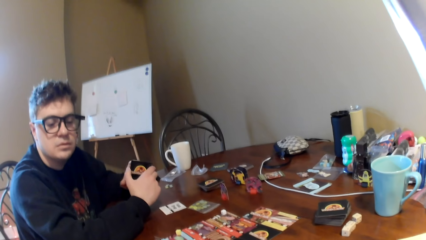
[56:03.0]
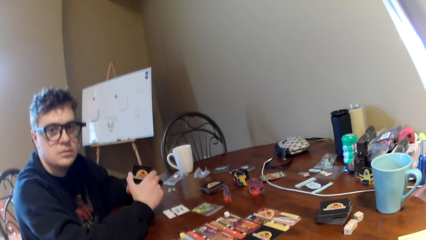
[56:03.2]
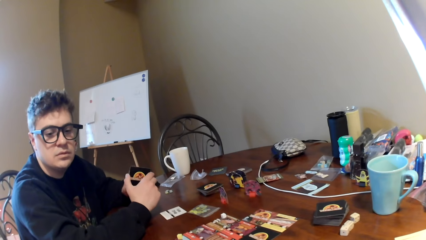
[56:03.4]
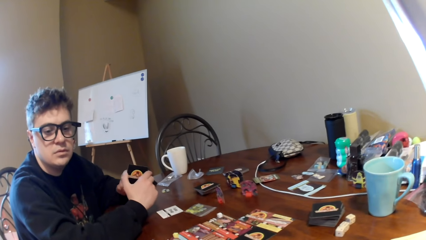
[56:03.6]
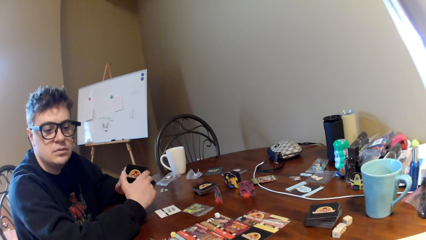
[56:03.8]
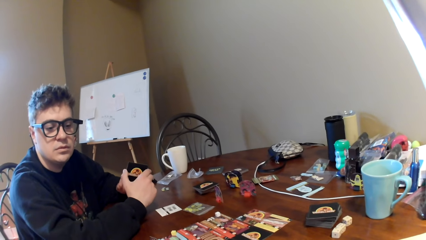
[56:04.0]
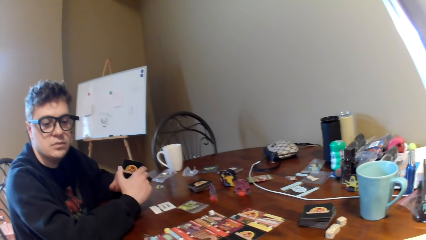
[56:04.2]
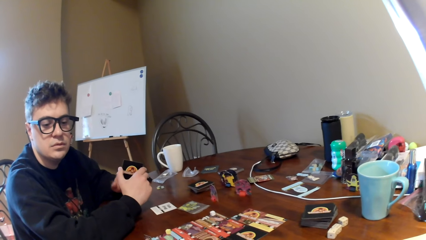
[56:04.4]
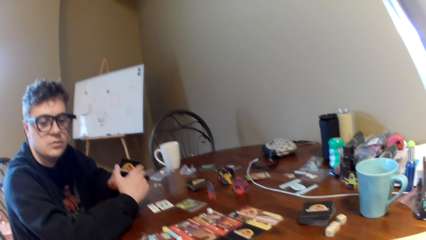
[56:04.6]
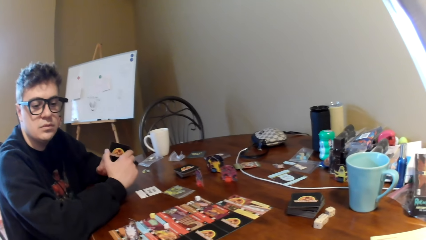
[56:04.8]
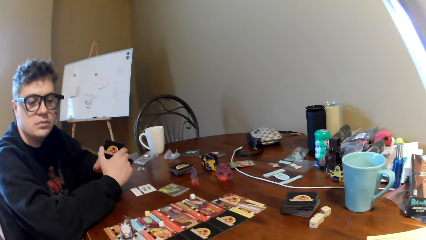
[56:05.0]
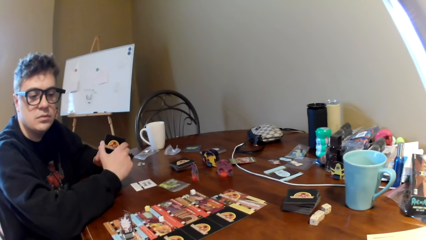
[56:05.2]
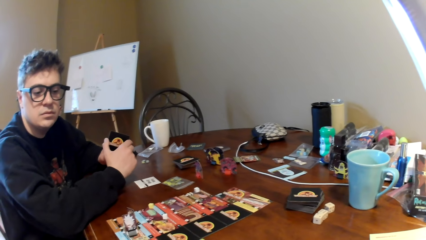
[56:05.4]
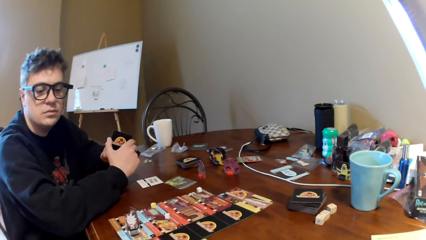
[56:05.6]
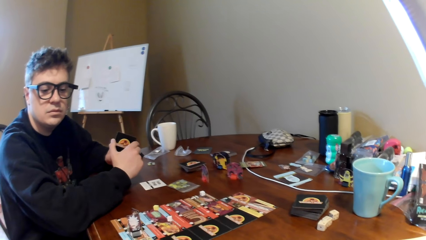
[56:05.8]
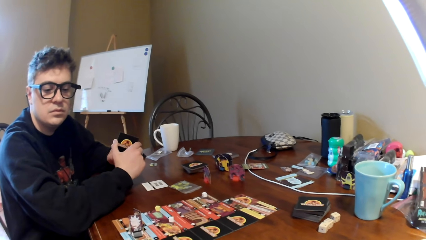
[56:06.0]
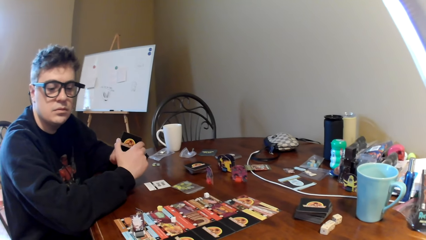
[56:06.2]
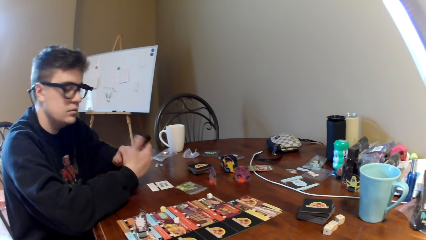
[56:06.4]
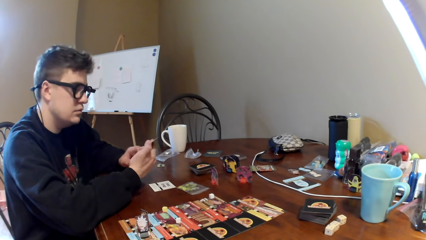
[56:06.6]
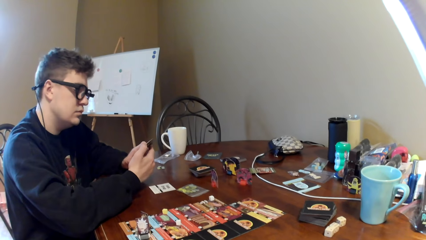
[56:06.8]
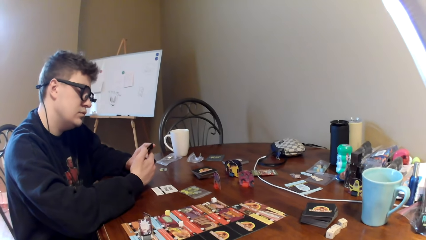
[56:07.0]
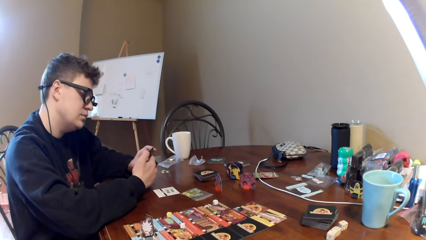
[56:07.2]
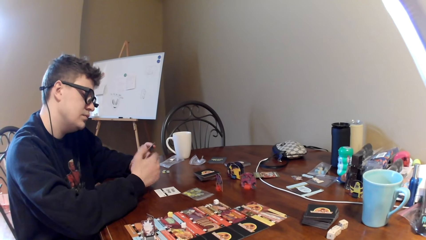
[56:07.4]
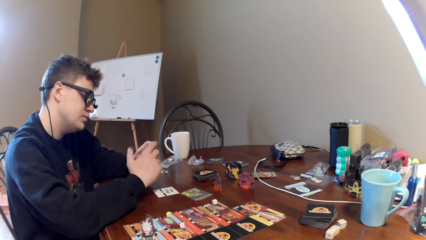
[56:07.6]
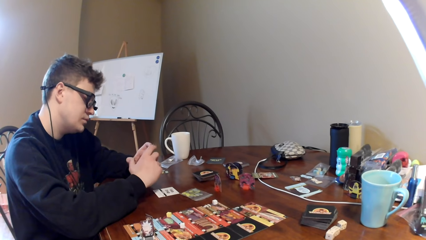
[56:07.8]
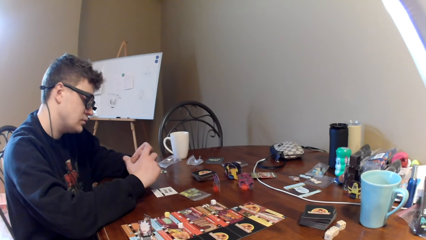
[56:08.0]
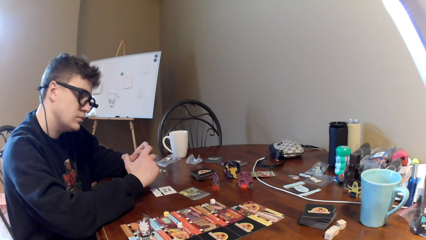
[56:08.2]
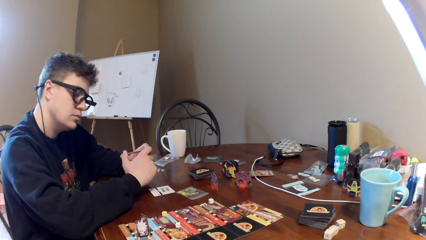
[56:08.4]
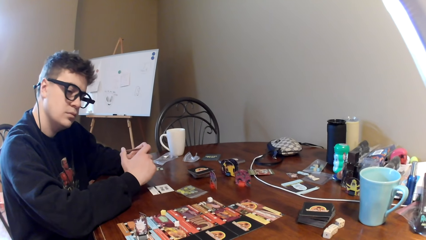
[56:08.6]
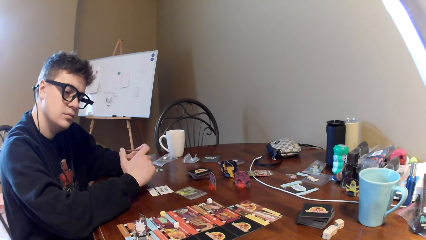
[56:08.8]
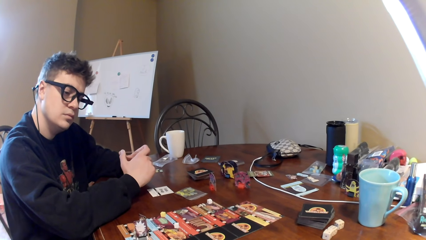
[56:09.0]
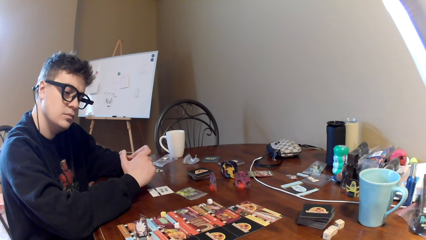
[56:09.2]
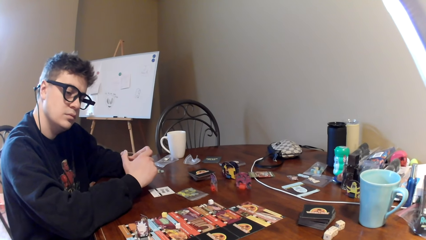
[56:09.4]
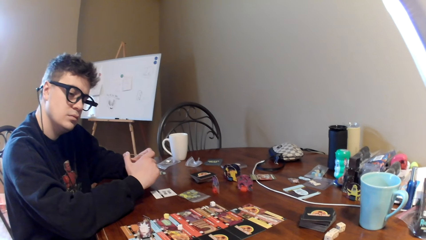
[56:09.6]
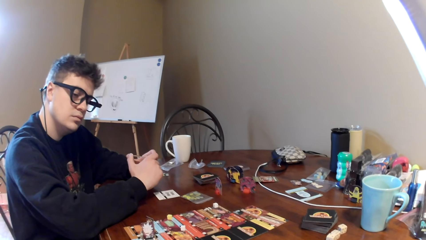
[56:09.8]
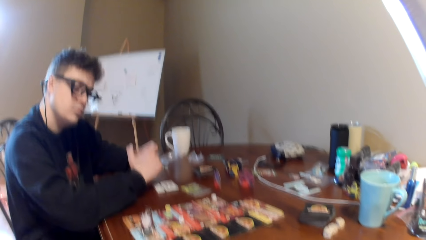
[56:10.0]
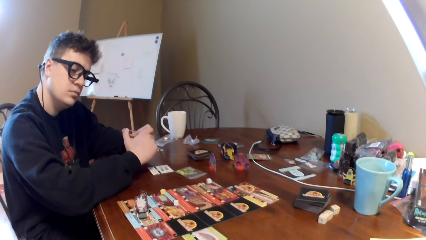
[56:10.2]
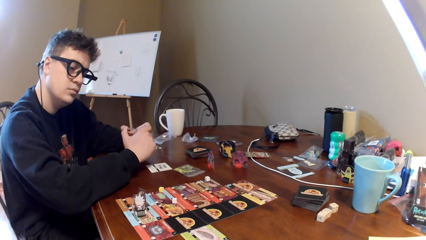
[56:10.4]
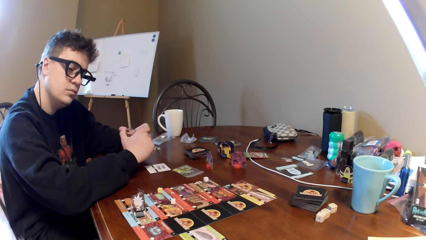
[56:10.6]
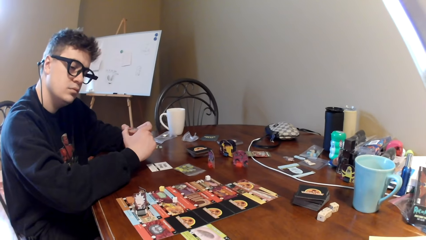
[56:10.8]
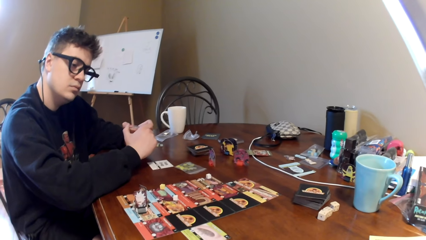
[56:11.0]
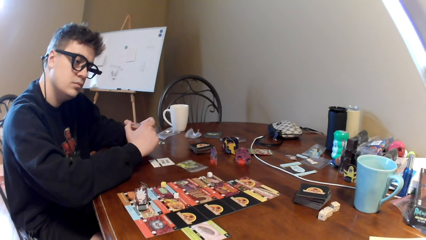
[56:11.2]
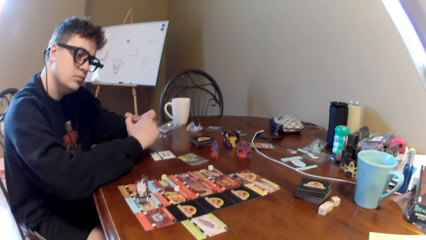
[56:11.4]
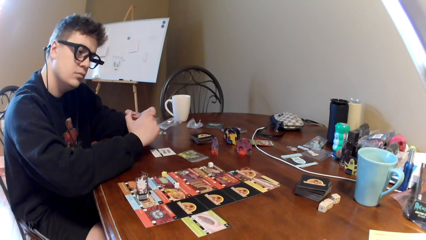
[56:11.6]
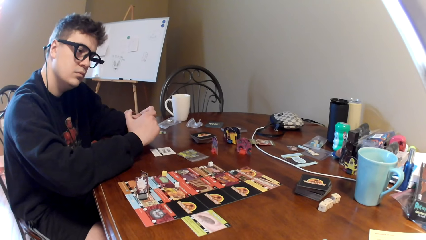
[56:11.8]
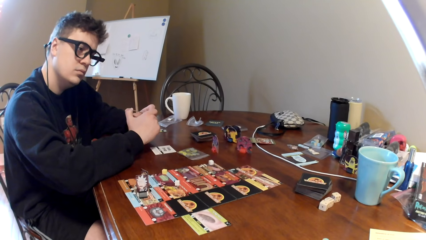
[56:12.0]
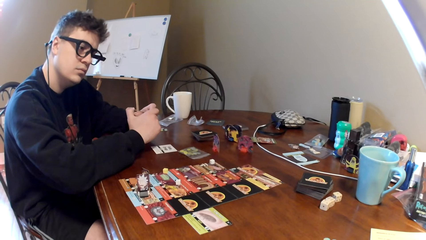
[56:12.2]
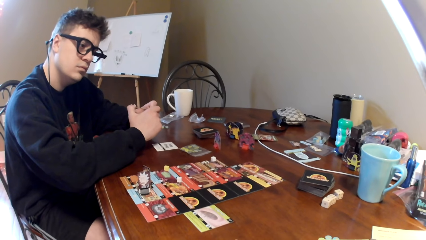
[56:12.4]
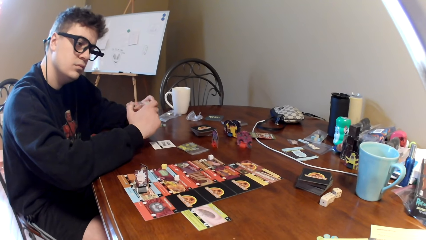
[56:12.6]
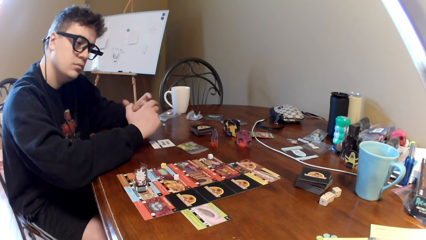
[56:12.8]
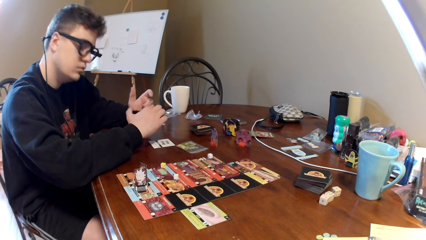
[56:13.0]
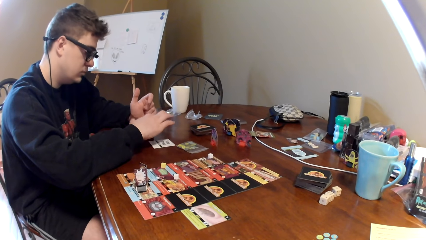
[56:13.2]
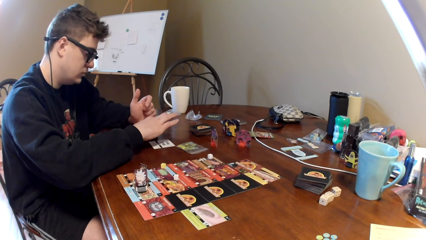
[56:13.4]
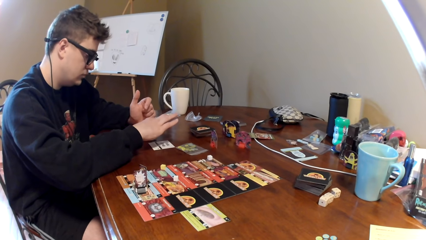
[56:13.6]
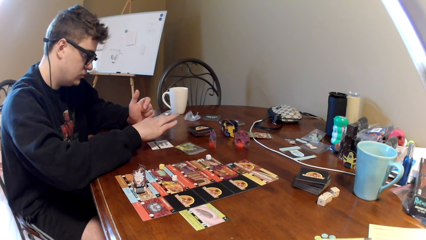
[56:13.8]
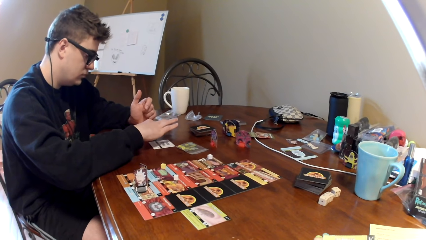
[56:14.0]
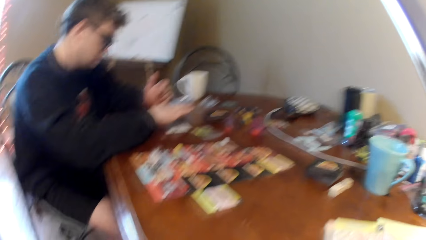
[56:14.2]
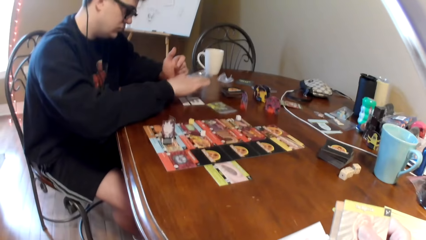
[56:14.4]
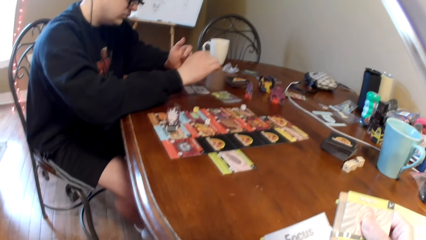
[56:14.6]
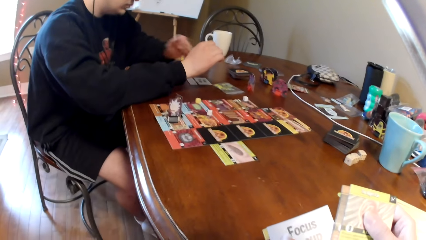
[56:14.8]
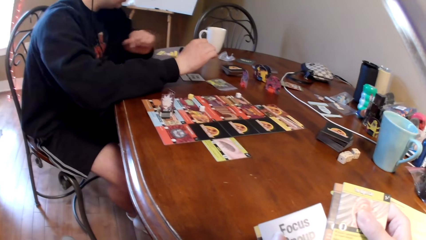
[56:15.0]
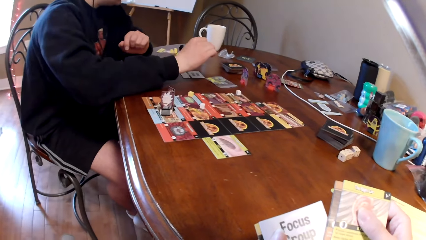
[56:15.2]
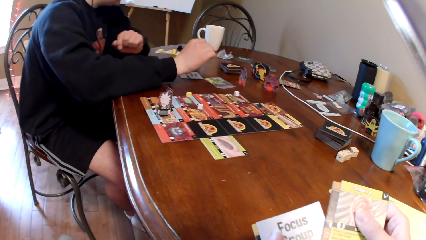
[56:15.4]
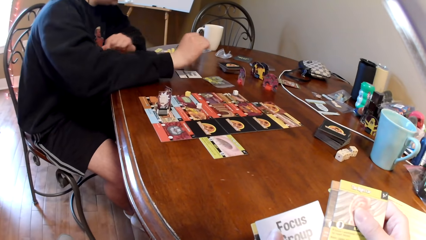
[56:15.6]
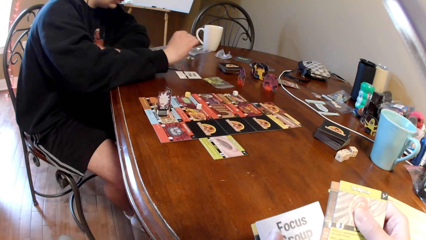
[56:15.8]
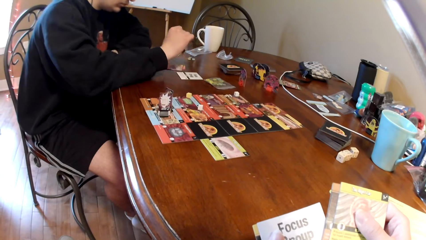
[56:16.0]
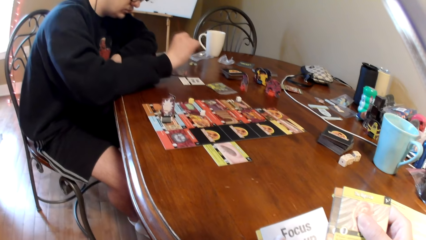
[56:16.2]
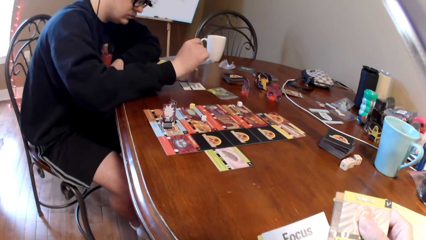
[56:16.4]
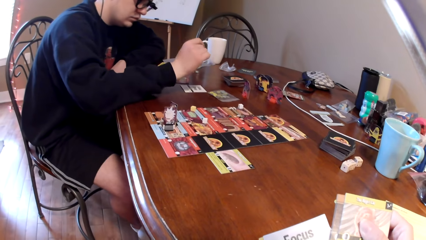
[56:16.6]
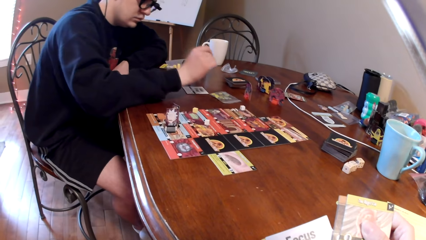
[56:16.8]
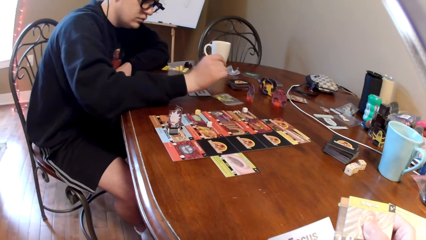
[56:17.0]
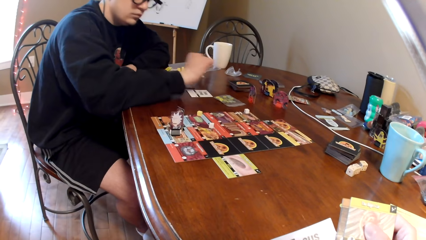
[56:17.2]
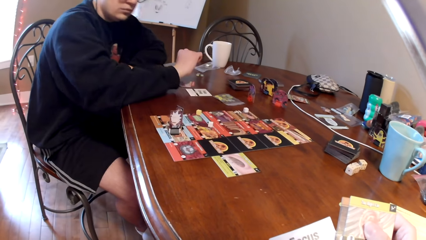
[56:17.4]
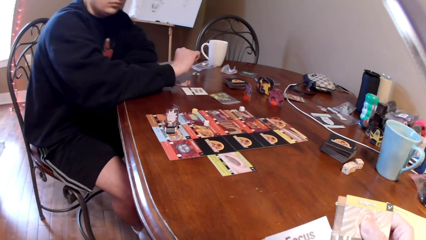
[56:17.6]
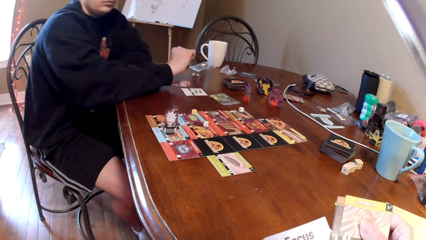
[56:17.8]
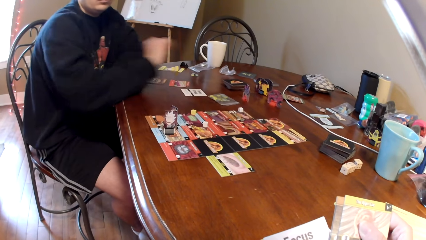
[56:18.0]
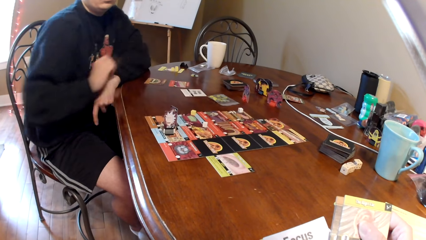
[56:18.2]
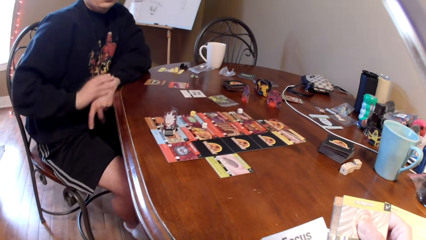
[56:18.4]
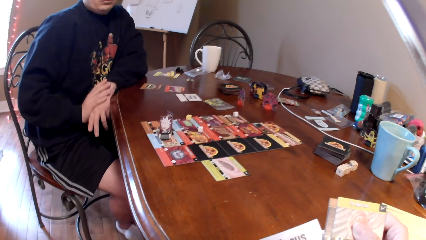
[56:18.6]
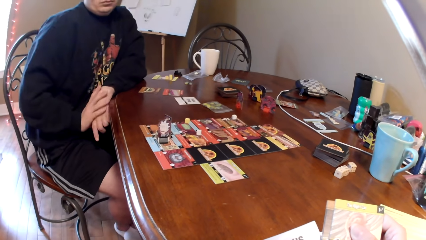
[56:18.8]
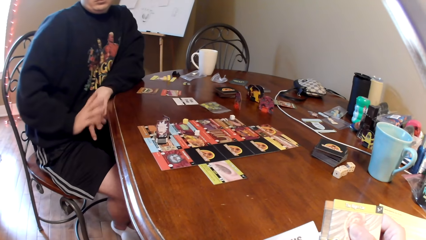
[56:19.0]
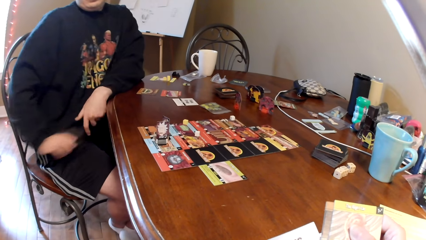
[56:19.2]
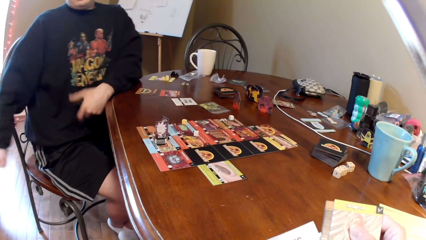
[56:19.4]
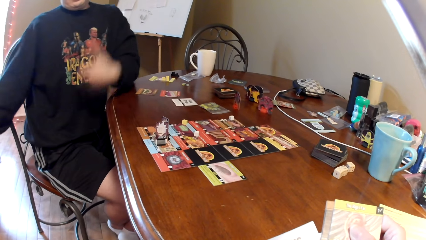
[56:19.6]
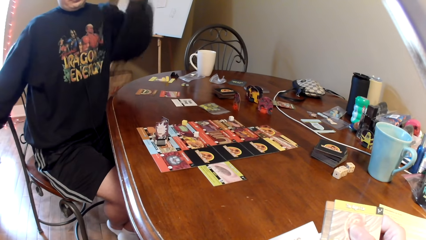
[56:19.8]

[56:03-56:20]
A man taps the cards. The camera wearer looks at the man. The man looks at the cards. The man puts the cards on the table. The camera wearer looks at the cards on the hands.
